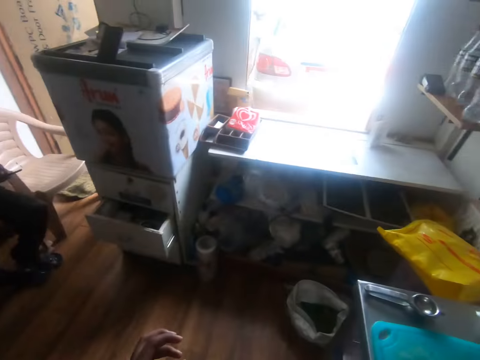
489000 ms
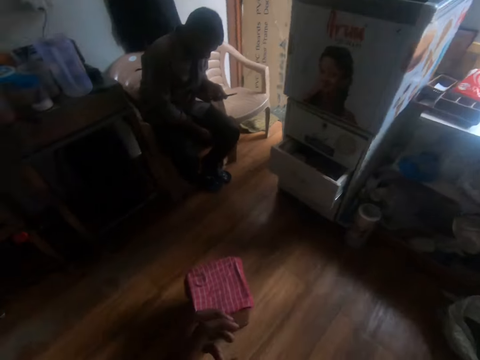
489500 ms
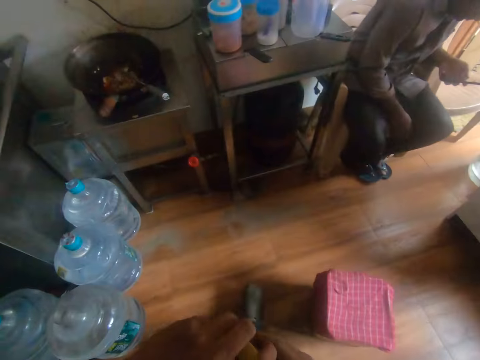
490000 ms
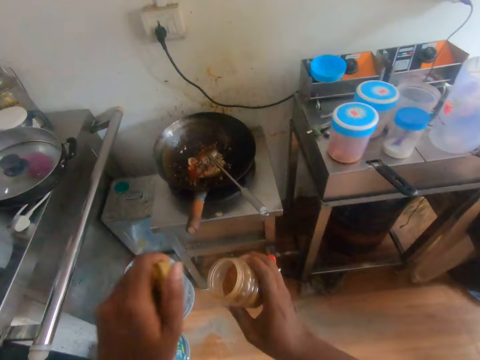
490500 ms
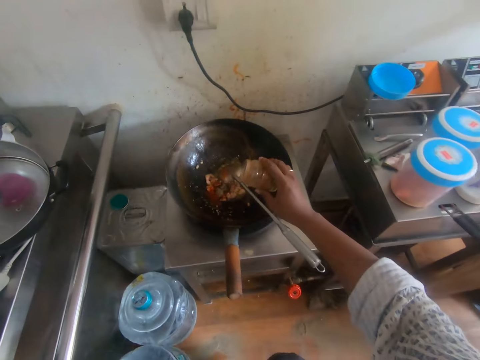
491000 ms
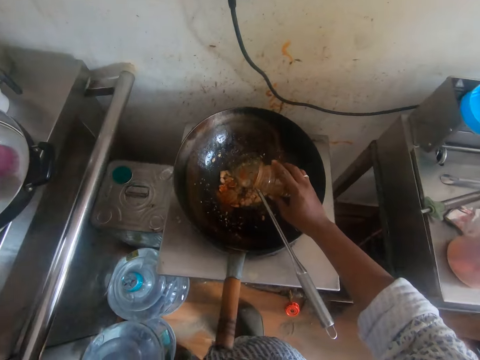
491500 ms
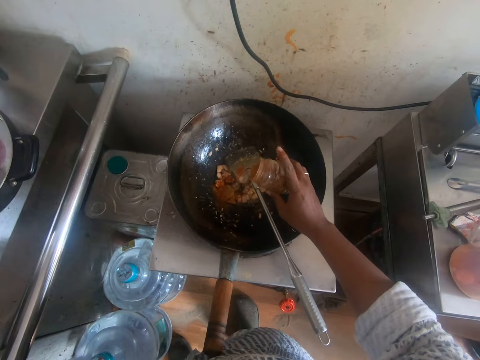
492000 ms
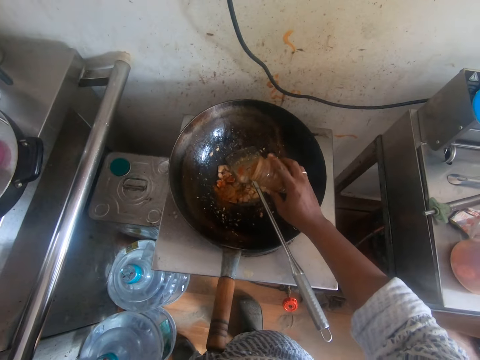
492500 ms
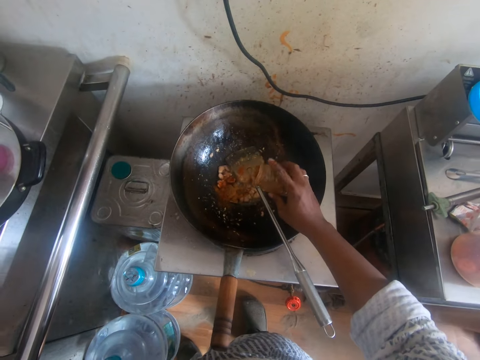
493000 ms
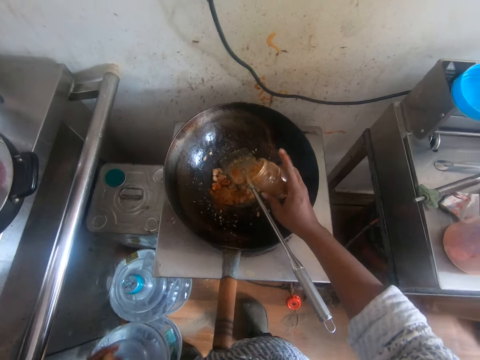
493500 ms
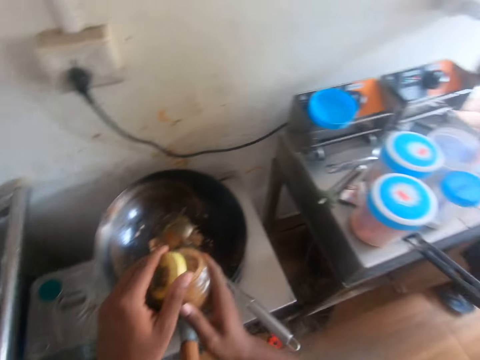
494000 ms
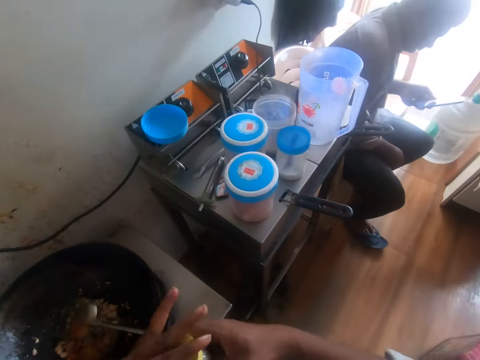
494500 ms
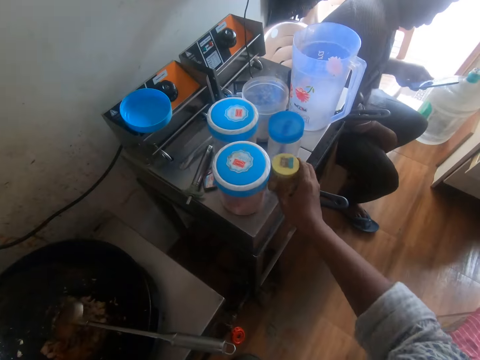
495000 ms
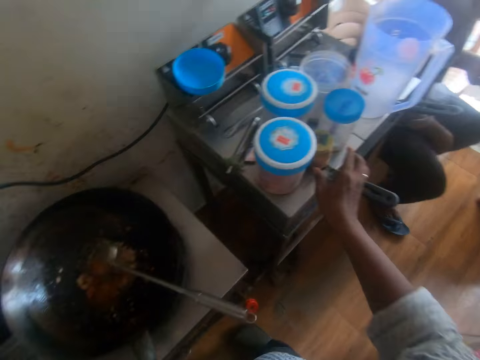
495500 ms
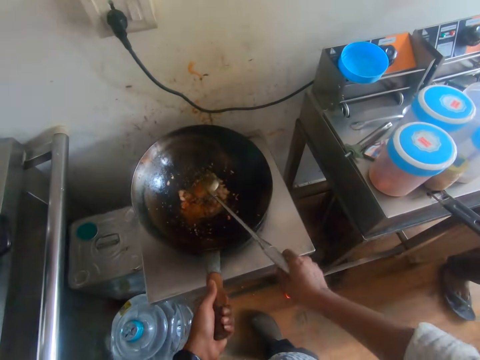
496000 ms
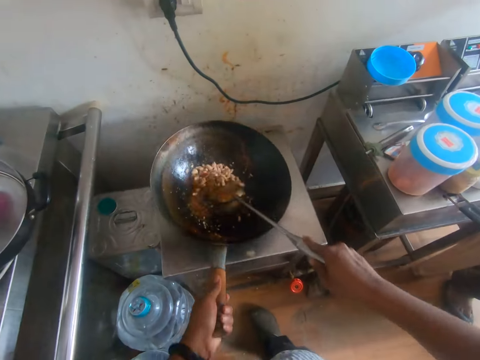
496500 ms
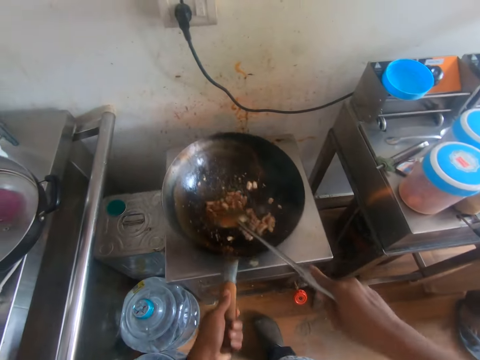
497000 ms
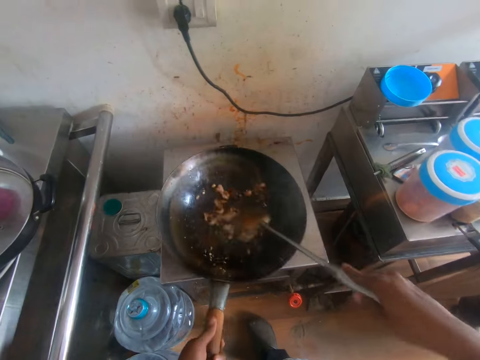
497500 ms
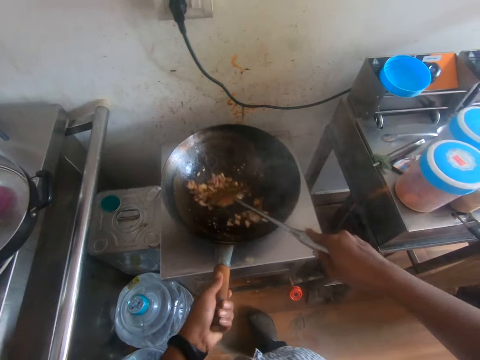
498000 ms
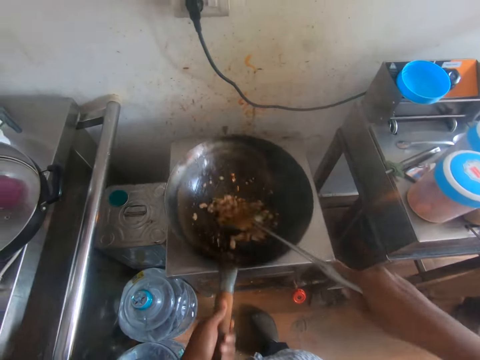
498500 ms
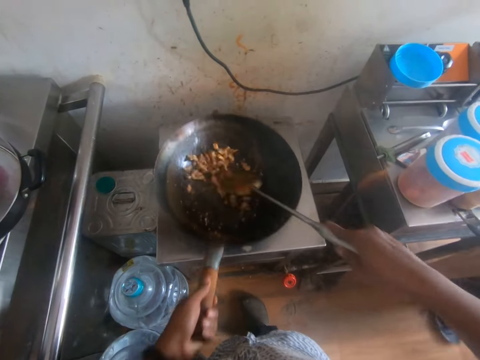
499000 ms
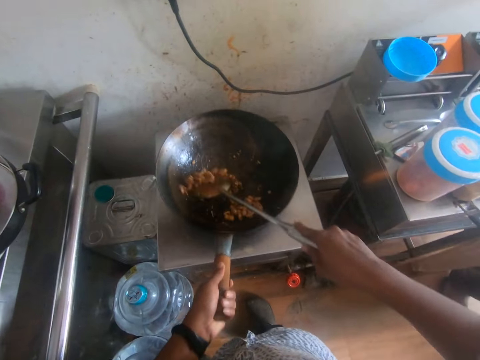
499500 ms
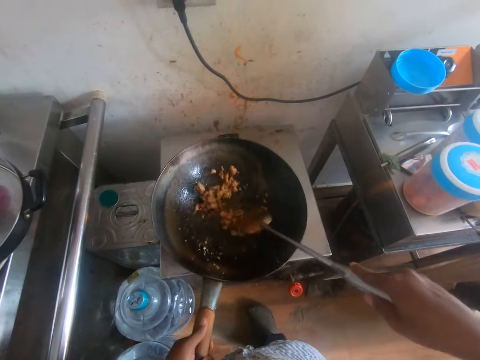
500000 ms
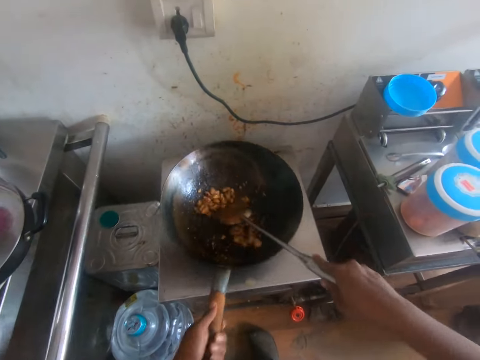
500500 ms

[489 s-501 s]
The camera wearer lifts a container from a shelf with his right hand. He walks towards the cooker. He opens the container with both hands. He holds the container. He pours pepper into the pan from the container in his right hand. He covers the container with the cover in his left hand. He drops the container in his right hand on the slab. He lifts the spatula in the pan with his right hand. He holds the pan on the stove with his left hand. He holds the cooking spoon. He stirs the meat in the pan with the spatula in his right hand. He cooks the food.

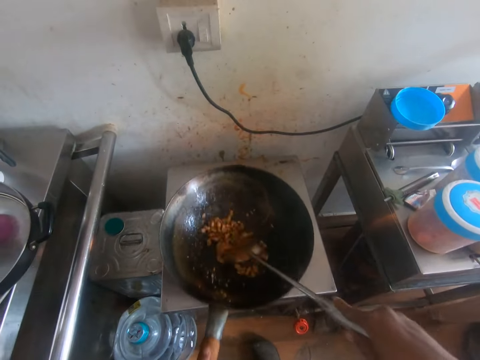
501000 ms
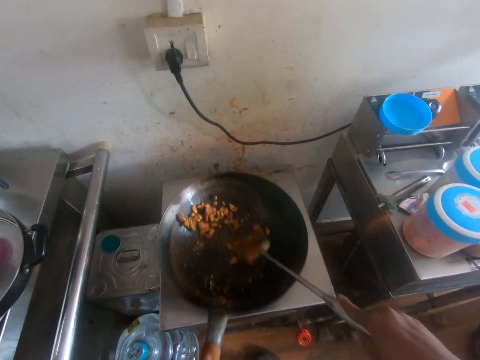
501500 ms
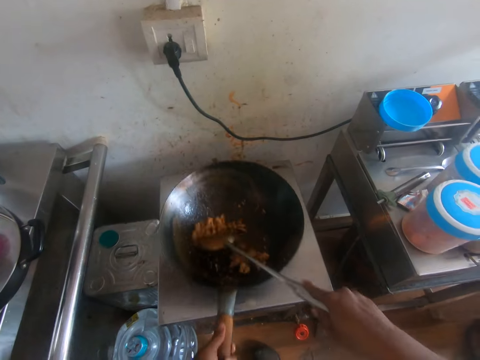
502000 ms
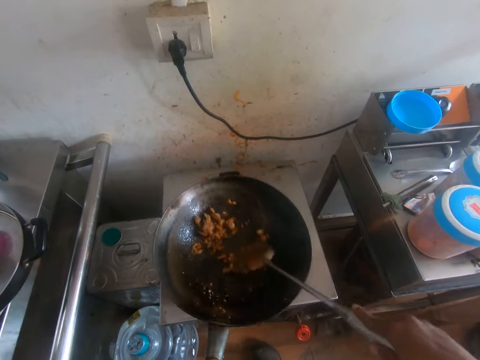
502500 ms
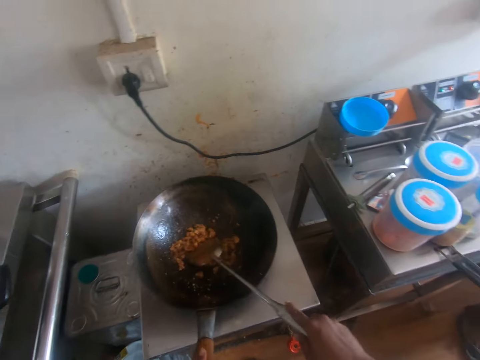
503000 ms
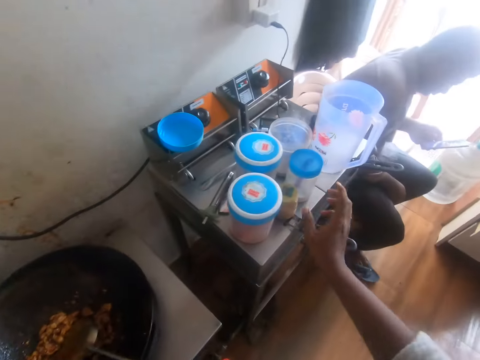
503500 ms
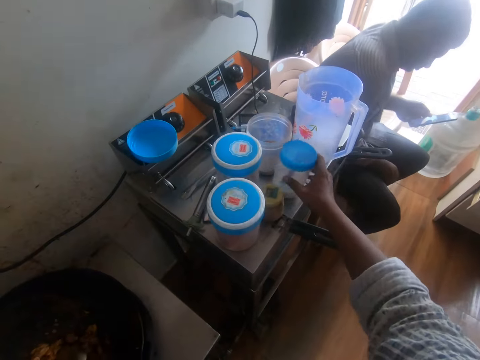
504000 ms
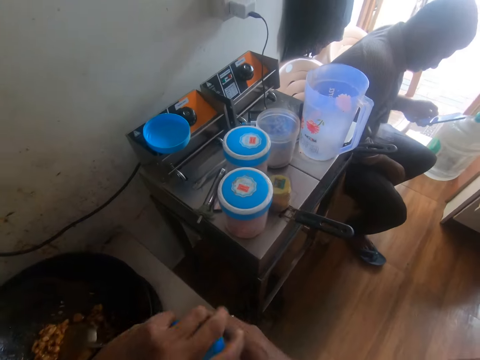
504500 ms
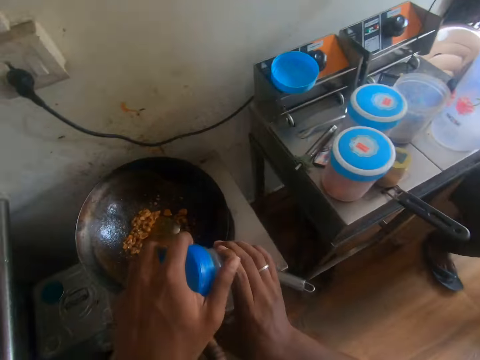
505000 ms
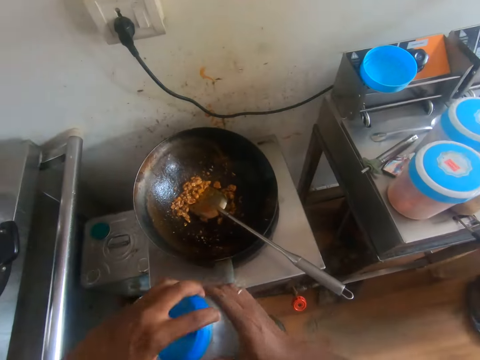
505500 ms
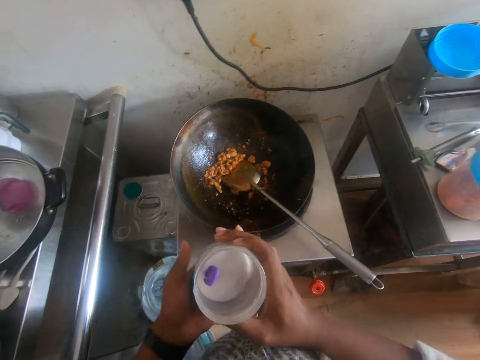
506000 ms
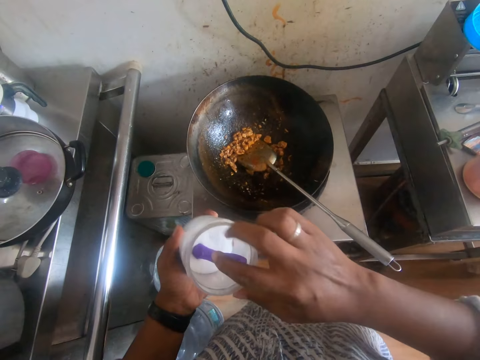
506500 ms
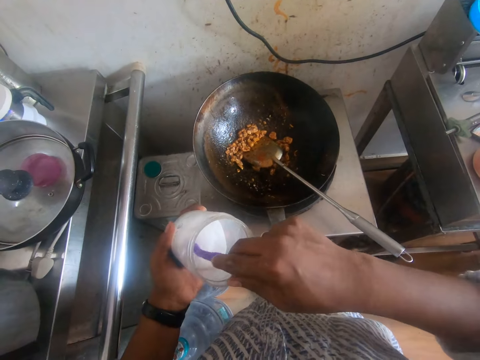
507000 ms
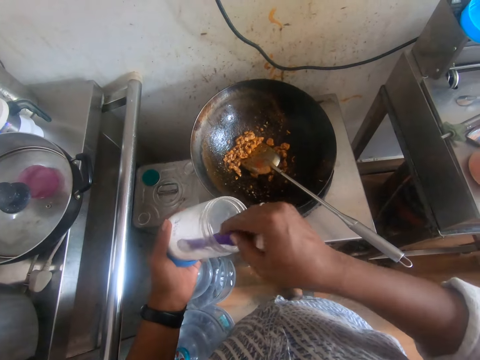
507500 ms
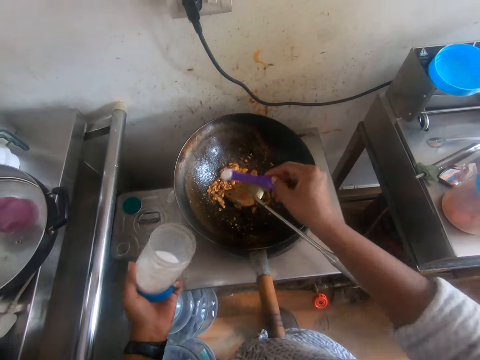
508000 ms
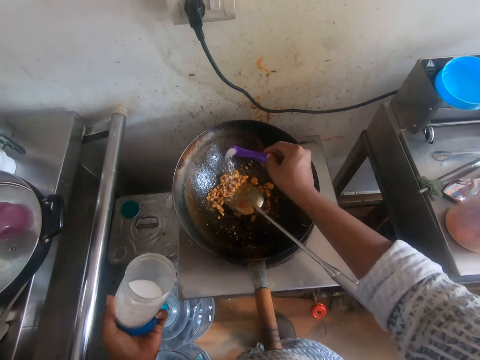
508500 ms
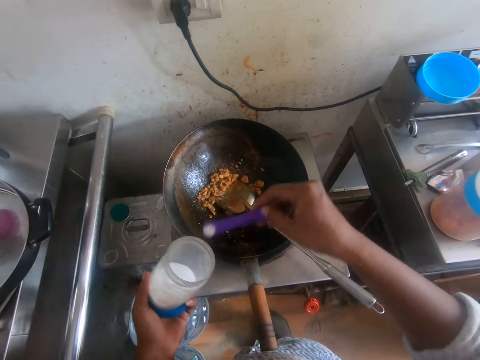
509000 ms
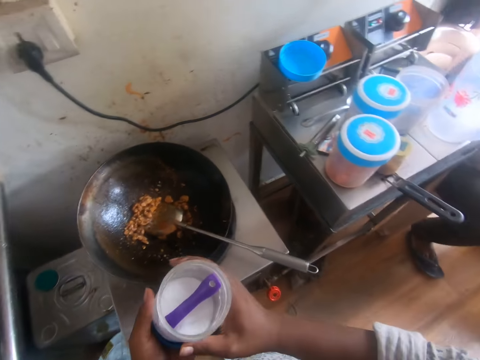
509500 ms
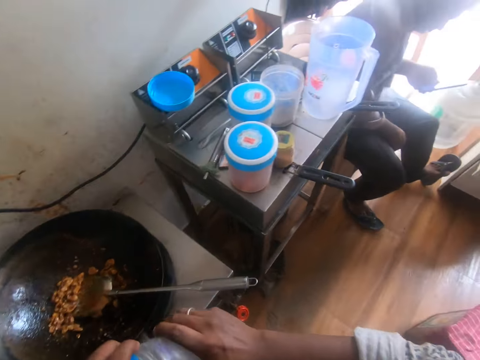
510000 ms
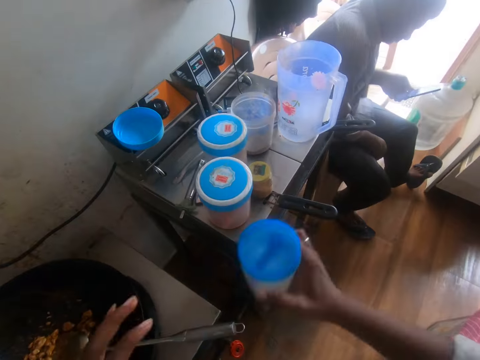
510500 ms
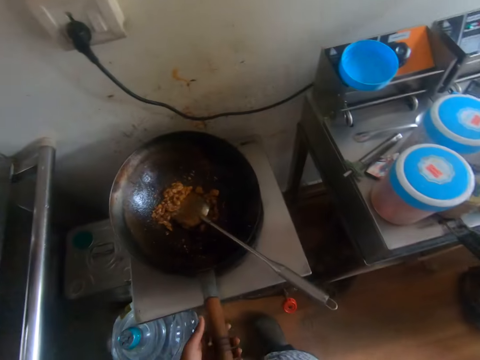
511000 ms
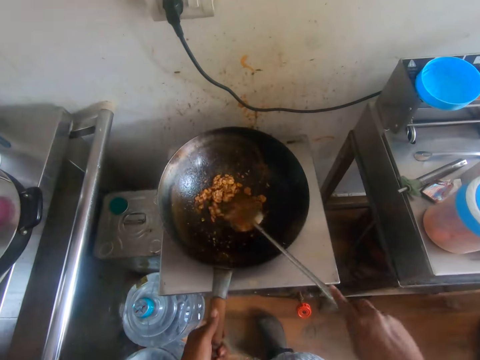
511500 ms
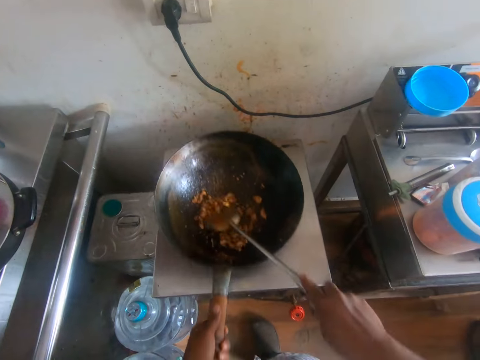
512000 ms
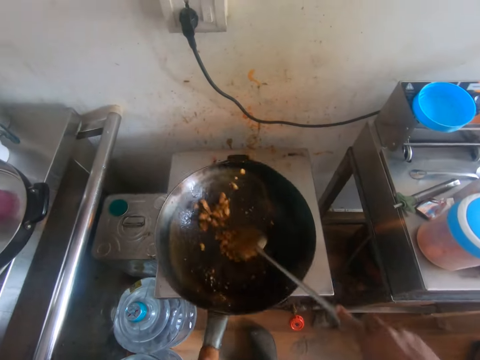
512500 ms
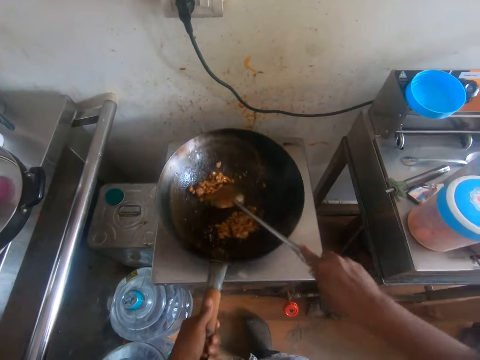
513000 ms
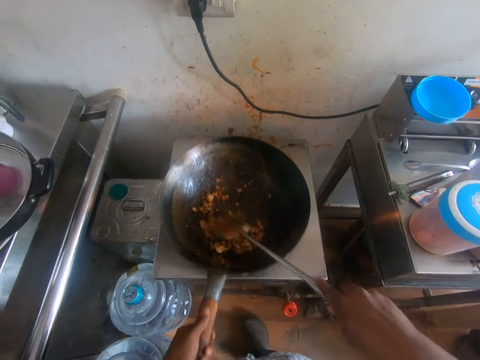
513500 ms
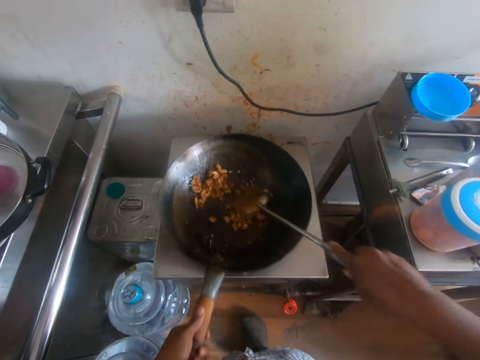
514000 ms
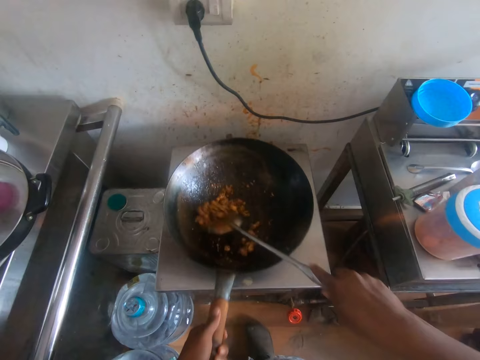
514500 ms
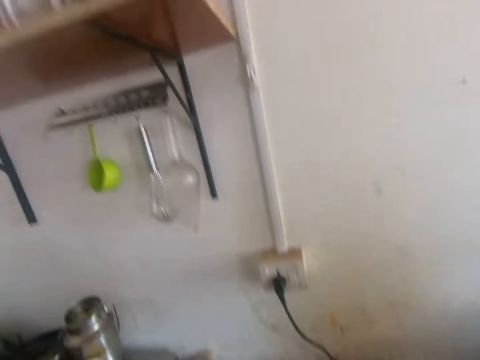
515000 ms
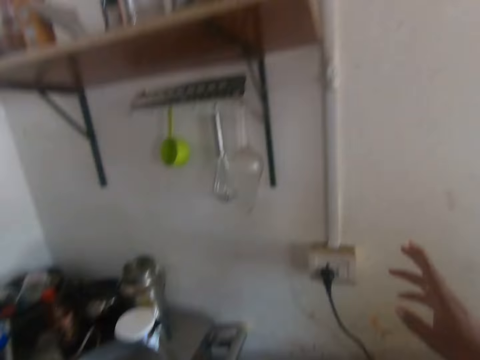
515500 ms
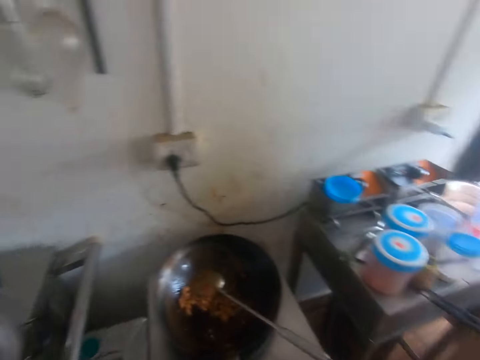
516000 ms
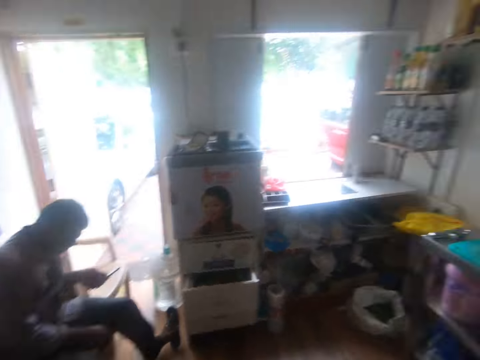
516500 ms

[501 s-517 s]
The camera wearer picks a container on the slab with his right hand. He opens the container with both hands. He picks a spoon in the container with his right hand. He holds the spoon. He takes salt from the container with the spoon in his right hand. He pours the salt in the pan from the spoon in his right hand. He drops the spoon in his right hand in the container. He covers the container in his right hand with the cover in his left hand. He drops the container on the slab with his right hand. He lifts the spatula in the pan with his right hand. He holds the pan on the stove with his left hand. He stirs the meat in the pan with the spatula in his right hand. He holds the cooking spoon. He cooks the food. He looks around the kitchen.
